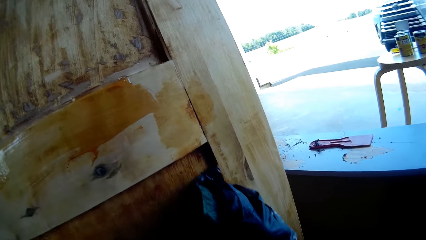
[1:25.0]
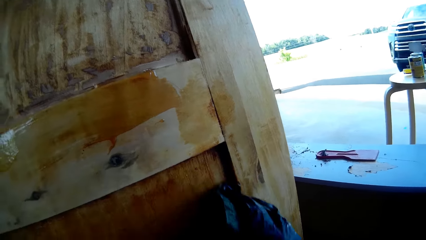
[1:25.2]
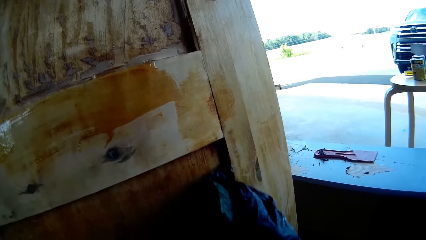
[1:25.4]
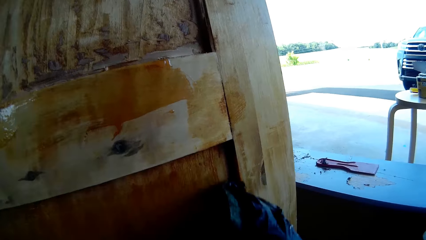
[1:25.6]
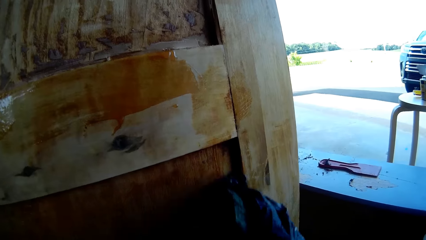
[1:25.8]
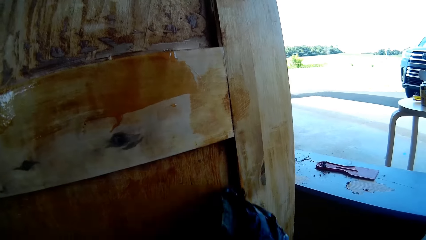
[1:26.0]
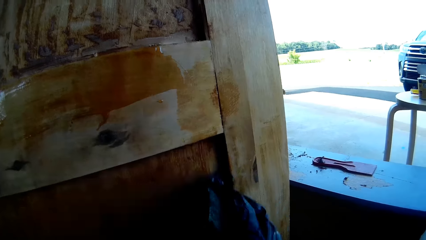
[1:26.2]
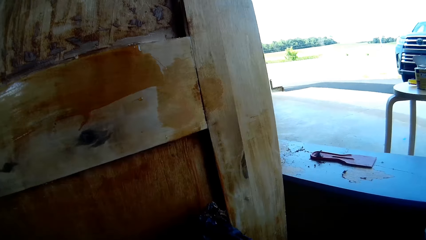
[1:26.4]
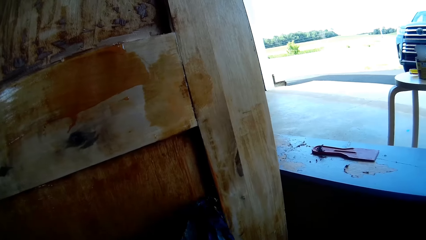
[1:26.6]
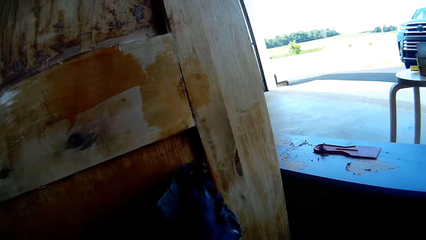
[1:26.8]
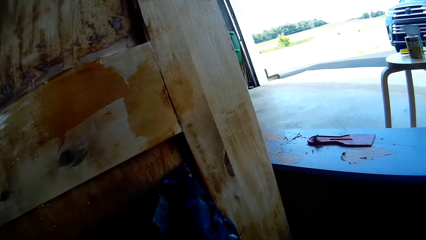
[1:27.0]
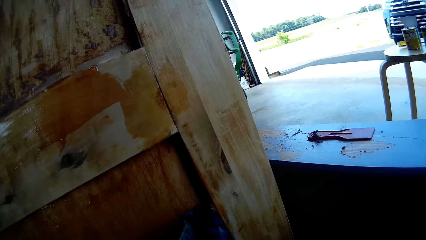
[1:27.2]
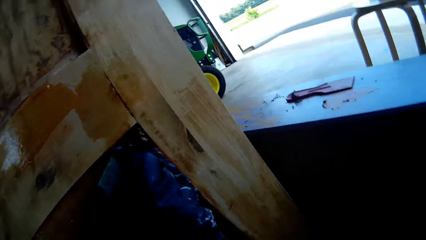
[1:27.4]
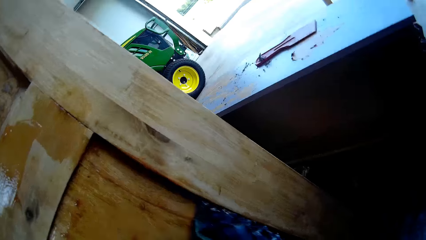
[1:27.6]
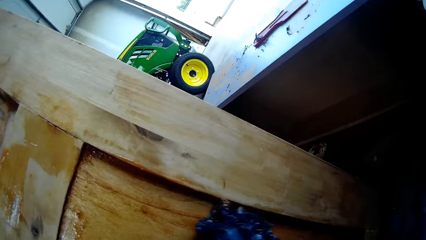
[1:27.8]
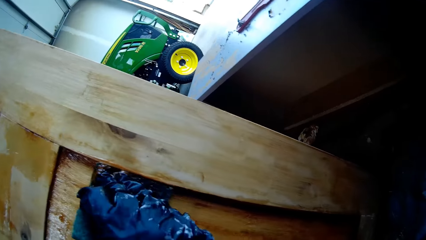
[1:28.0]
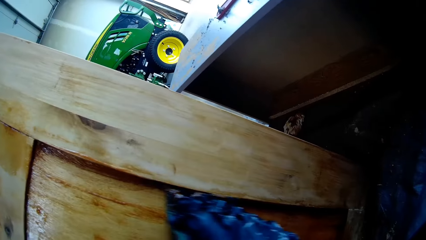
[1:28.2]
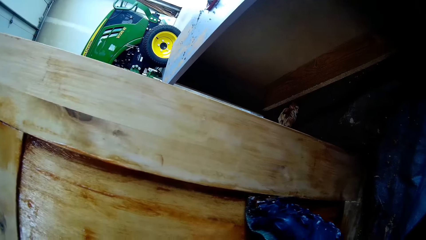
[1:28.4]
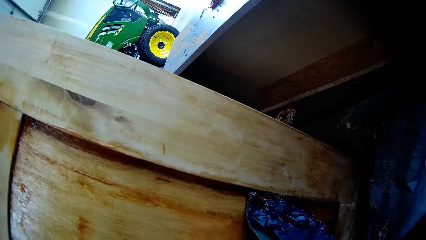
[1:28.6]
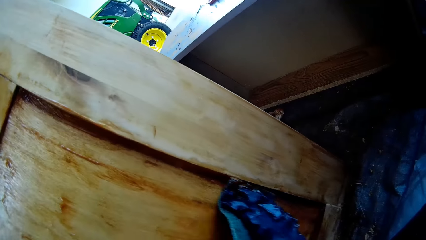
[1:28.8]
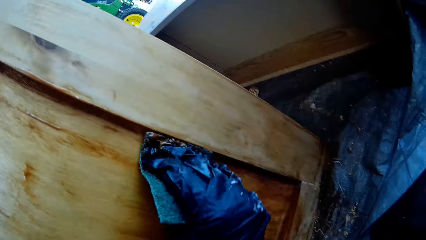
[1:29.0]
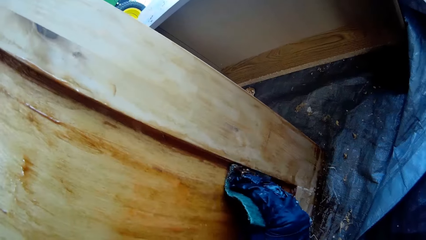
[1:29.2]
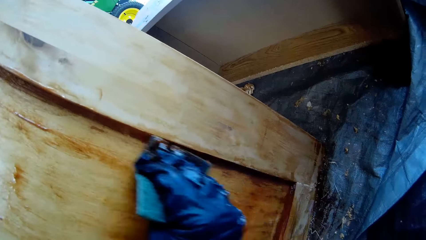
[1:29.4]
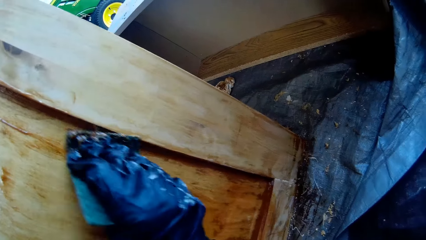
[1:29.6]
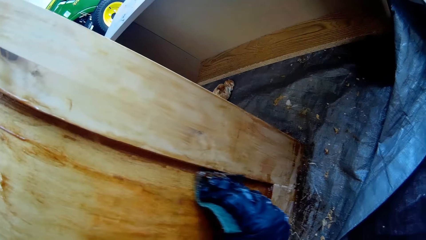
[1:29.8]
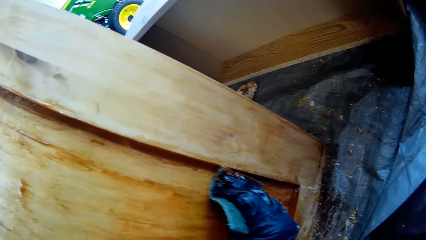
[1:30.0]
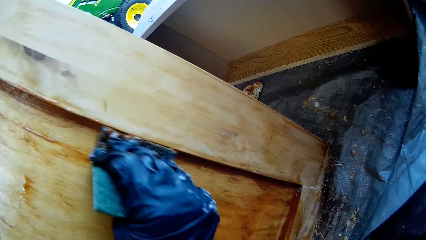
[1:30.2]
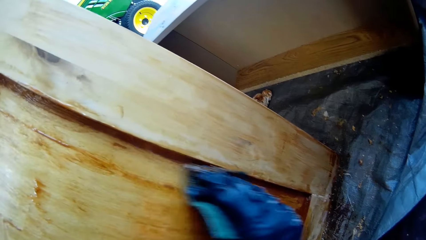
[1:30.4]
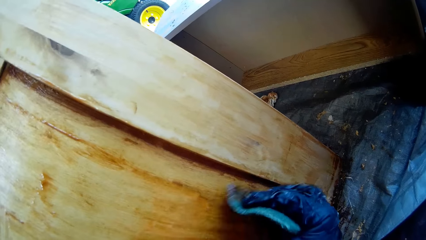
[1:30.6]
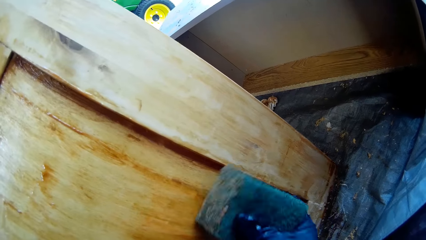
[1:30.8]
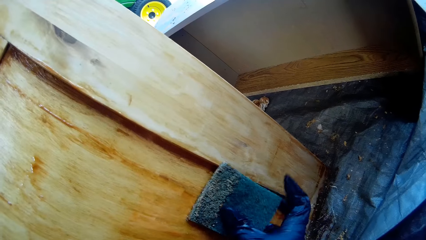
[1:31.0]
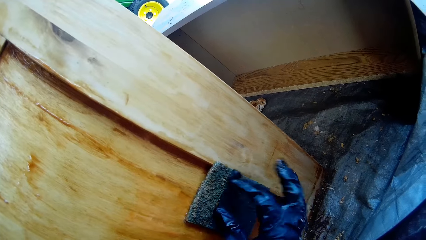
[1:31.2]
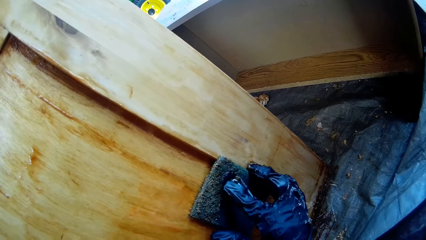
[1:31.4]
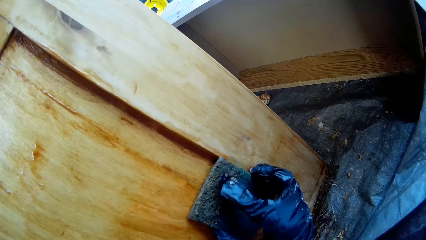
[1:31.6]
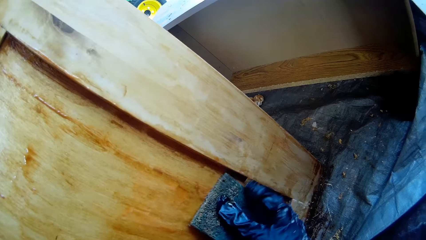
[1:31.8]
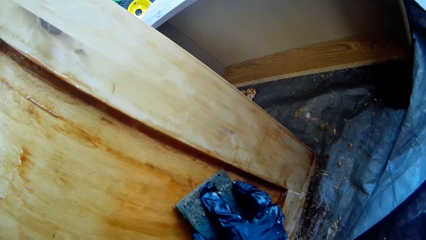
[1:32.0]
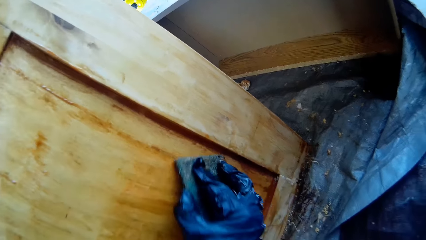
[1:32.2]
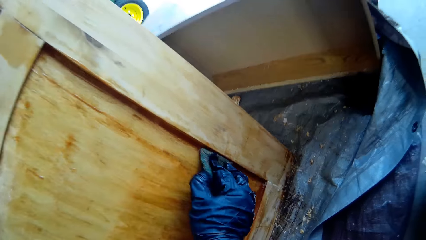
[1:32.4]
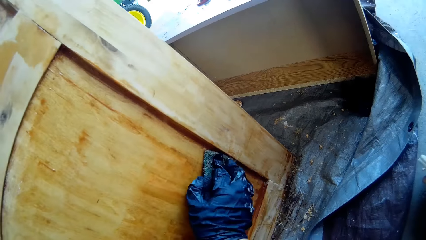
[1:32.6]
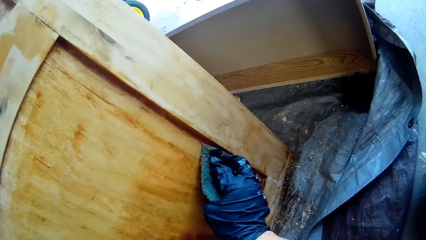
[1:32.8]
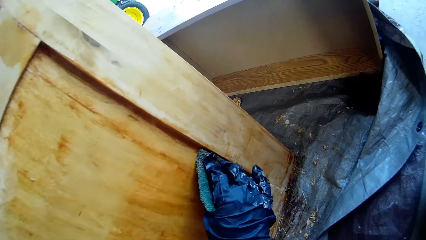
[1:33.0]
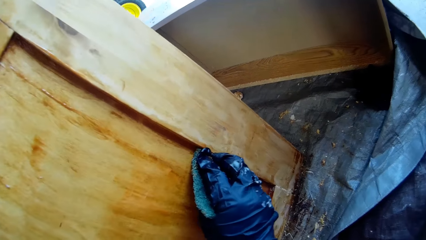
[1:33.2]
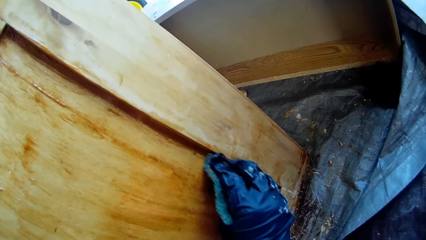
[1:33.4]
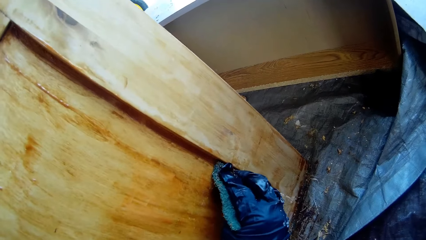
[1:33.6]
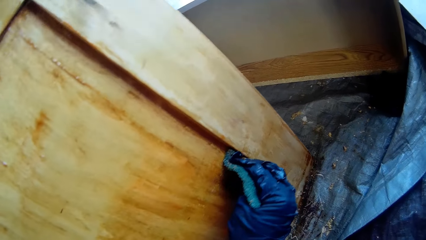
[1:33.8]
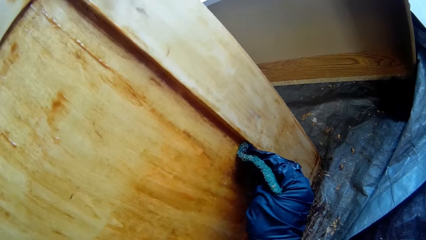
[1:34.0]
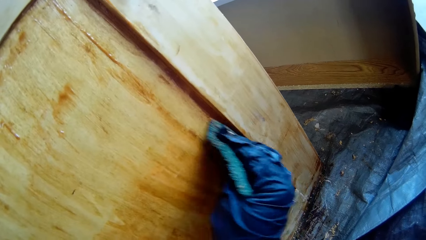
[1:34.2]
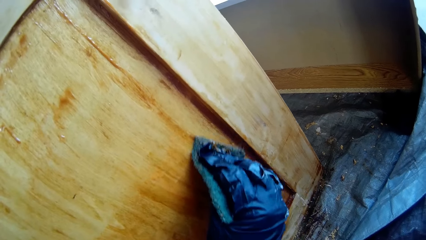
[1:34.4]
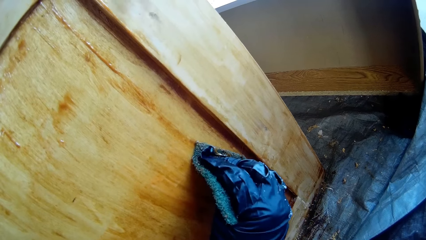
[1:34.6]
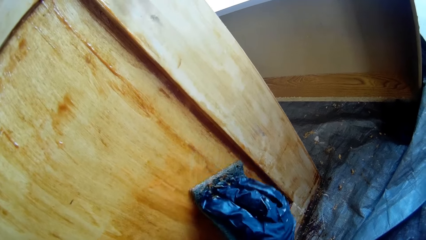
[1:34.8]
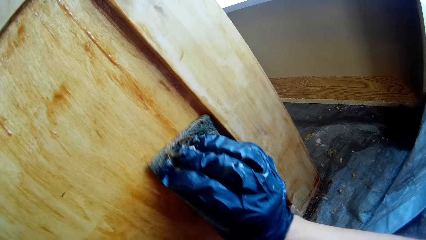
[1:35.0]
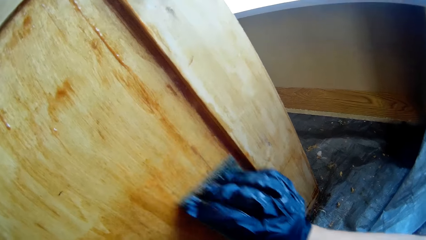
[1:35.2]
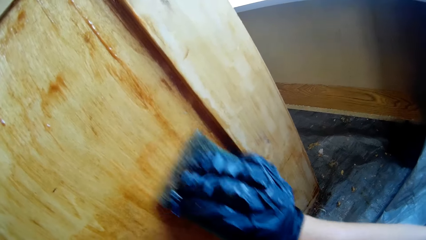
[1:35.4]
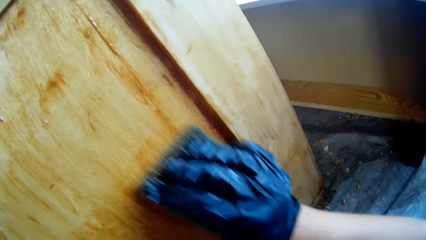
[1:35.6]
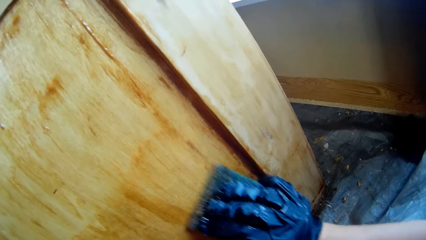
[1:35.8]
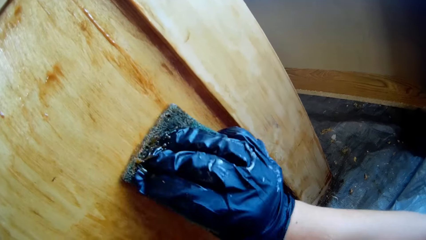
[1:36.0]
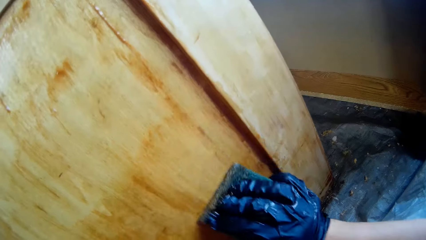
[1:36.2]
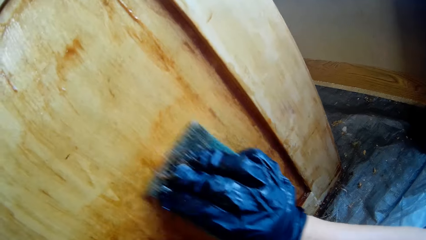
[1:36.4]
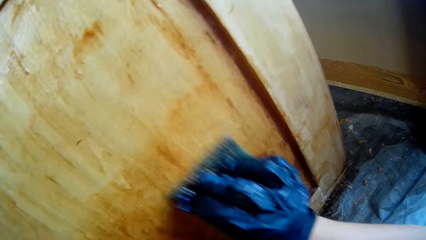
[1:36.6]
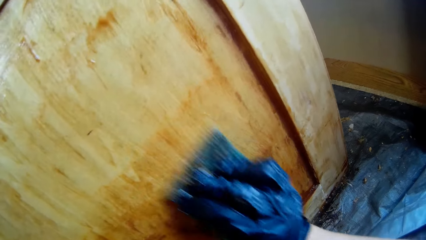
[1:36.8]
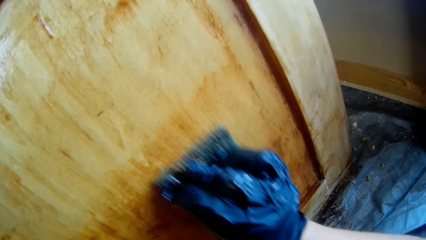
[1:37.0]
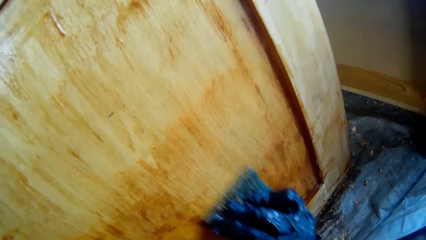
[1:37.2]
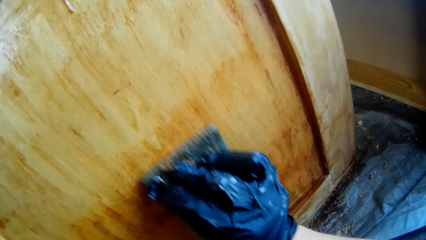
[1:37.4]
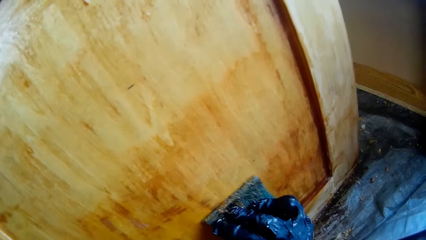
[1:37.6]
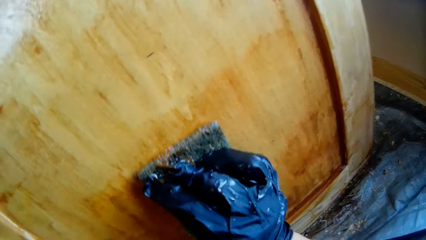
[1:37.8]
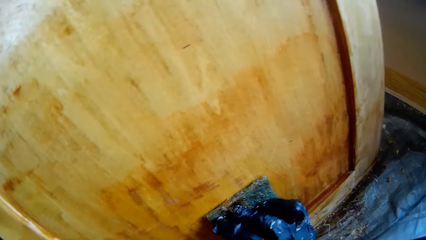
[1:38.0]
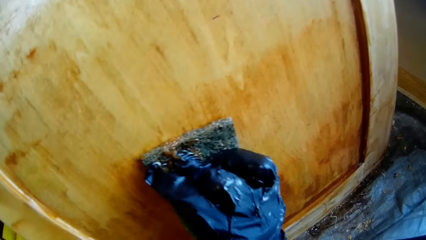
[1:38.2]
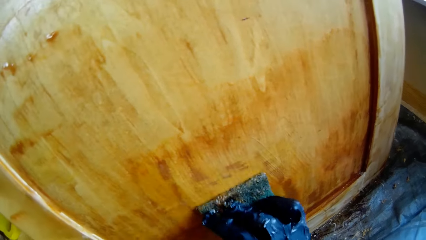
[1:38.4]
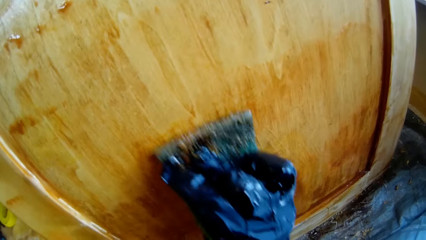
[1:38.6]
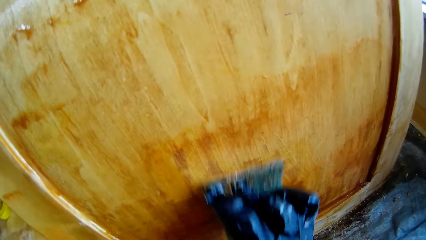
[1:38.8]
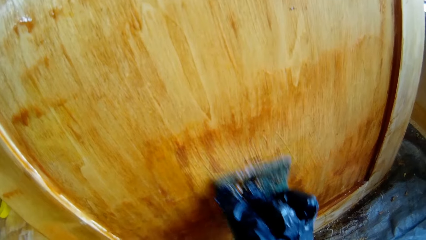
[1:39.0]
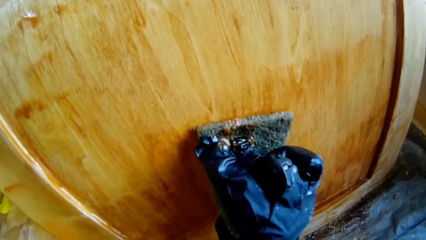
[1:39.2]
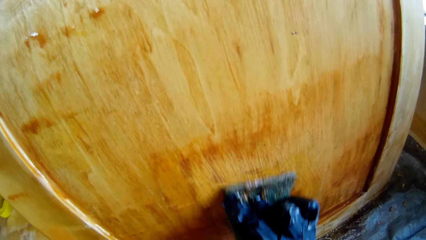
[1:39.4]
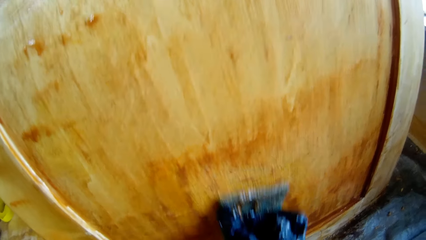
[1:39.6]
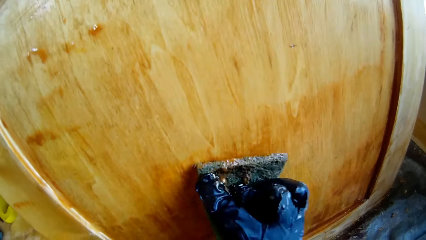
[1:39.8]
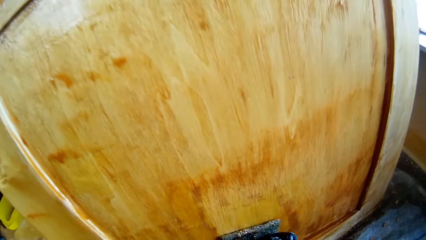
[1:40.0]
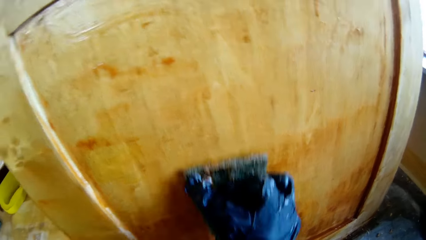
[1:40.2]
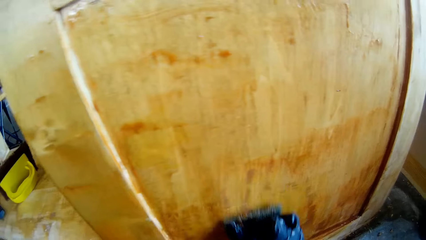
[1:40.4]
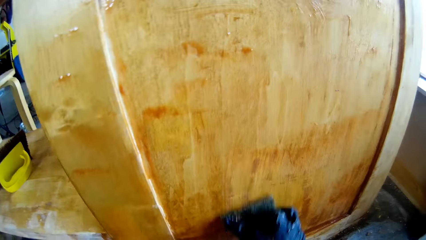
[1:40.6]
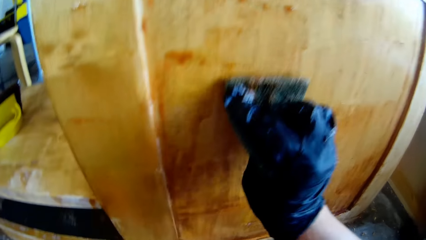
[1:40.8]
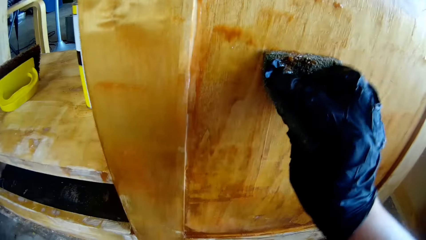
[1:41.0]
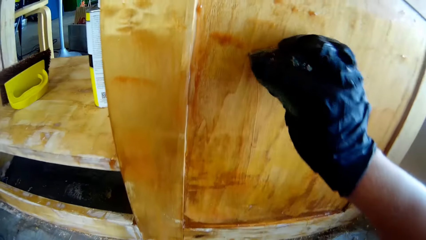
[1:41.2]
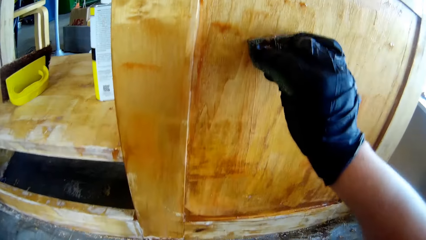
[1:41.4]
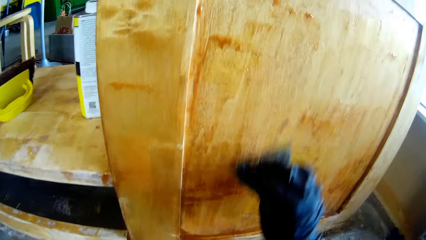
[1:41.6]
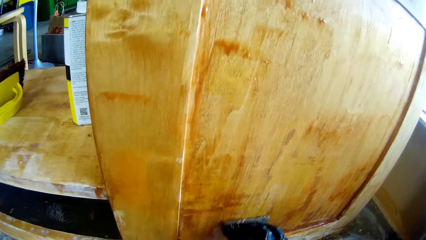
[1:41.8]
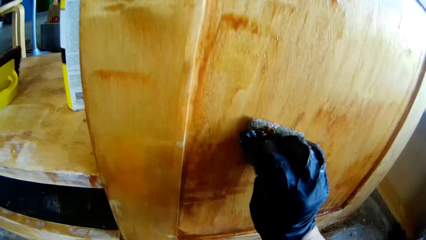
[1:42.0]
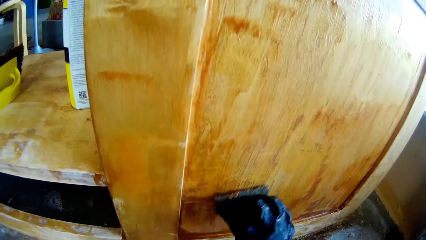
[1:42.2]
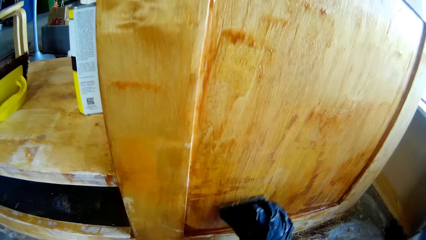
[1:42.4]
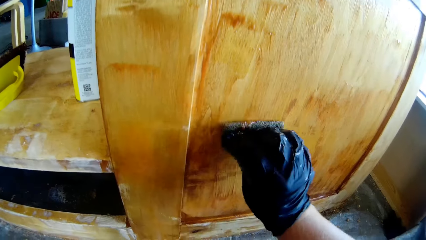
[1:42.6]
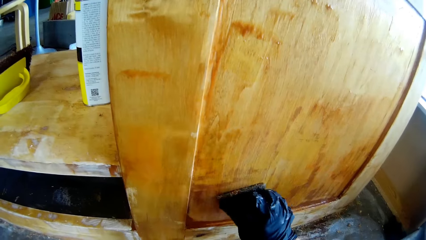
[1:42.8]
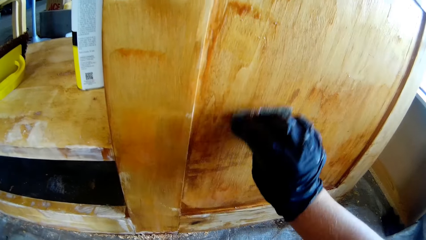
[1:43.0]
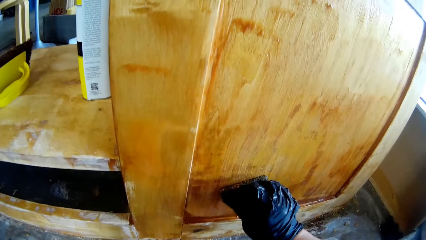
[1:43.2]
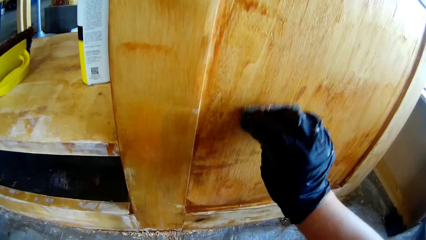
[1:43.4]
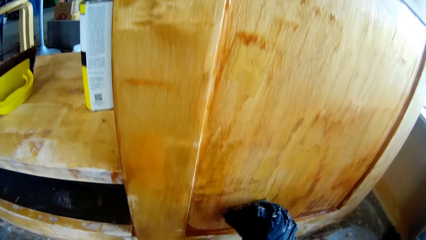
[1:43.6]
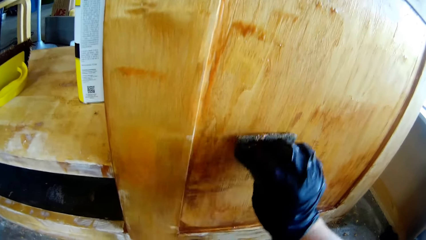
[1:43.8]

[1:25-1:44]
The camera wearer turns the cleaning scrubber.
